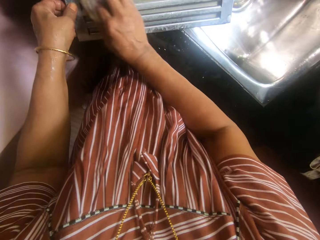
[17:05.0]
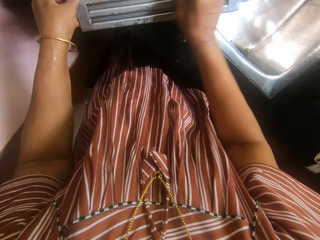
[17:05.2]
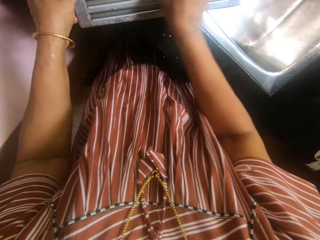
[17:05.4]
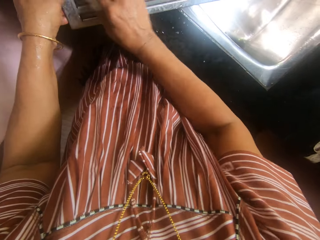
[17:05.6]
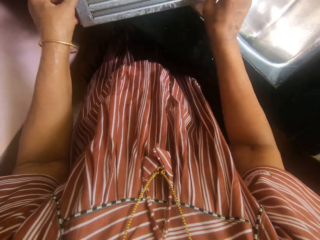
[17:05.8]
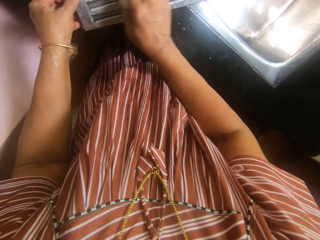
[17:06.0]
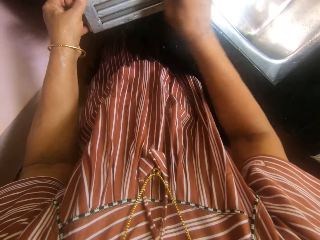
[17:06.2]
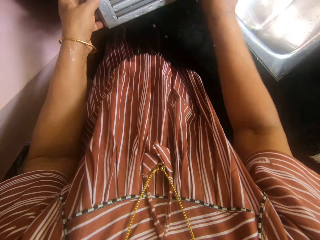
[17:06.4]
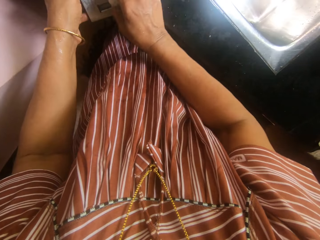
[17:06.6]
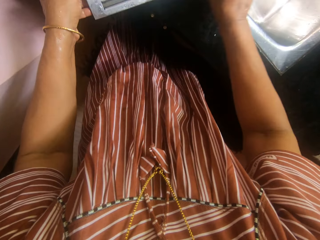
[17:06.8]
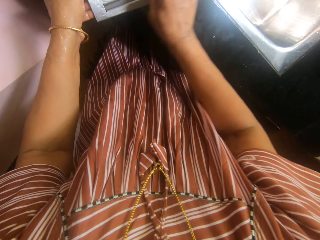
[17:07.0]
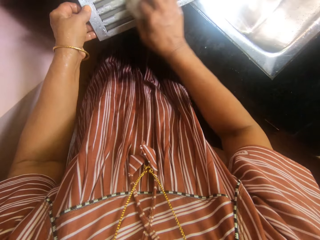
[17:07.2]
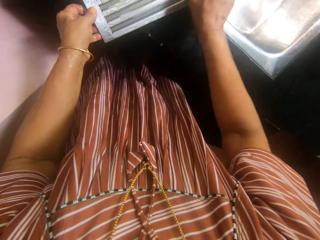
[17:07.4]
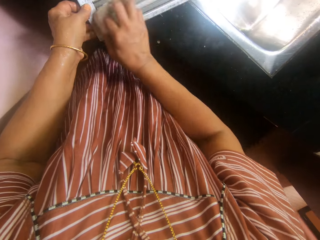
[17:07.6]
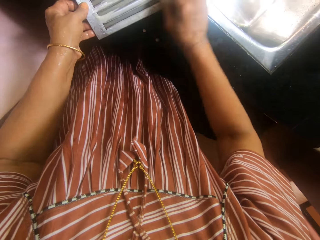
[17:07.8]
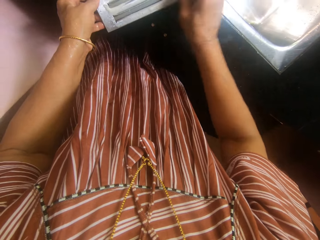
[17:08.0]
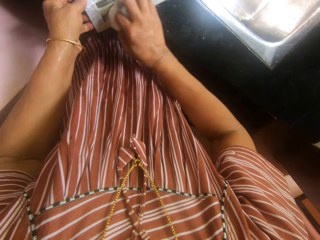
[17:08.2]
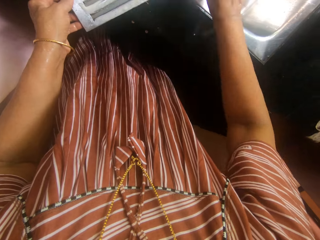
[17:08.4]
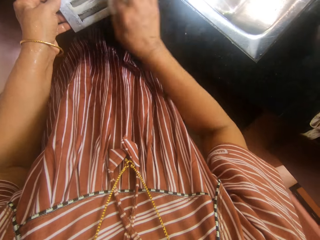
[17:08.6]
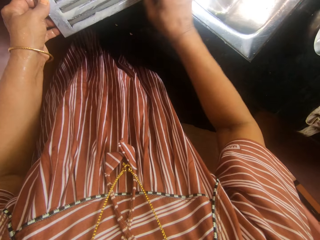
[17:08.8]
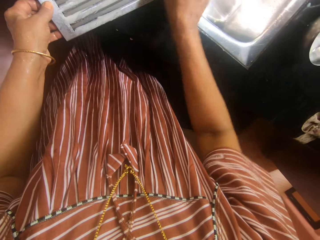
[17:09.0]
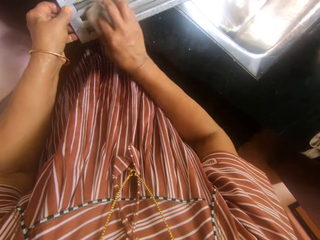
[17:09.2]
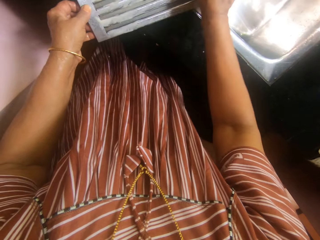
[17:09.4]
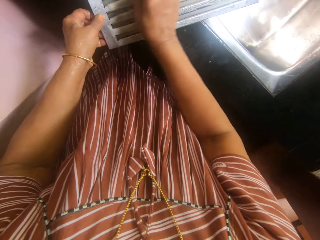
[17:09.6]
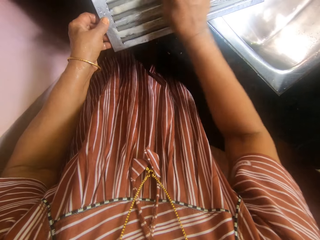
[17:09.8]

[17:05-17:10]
The camera wearer washes the serrated metal in the sink with the foam sponge in the right hand.

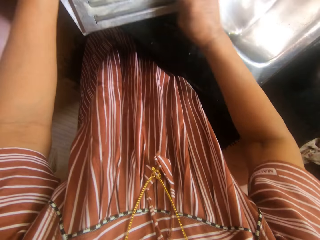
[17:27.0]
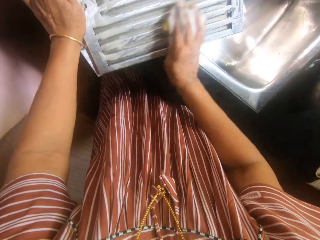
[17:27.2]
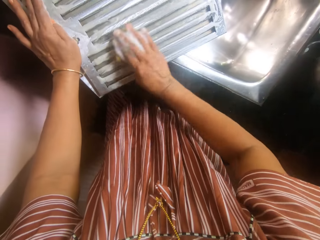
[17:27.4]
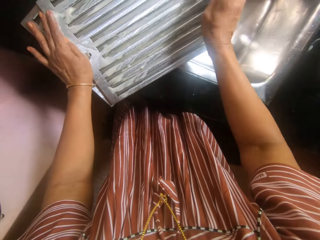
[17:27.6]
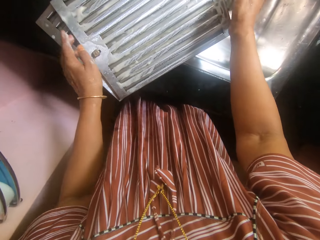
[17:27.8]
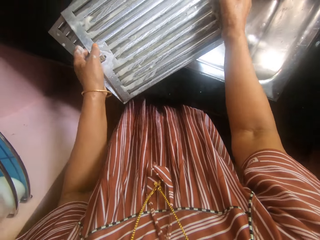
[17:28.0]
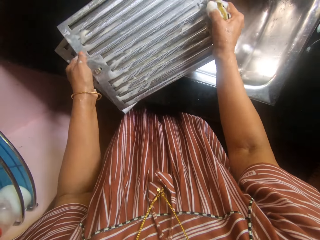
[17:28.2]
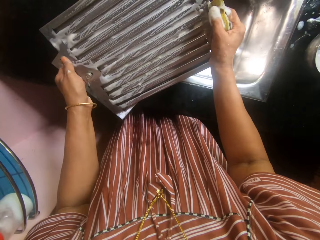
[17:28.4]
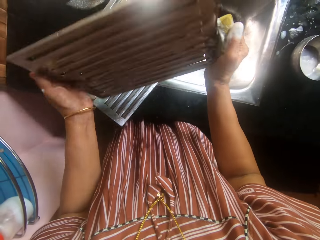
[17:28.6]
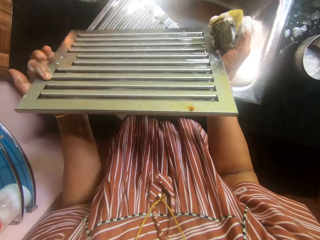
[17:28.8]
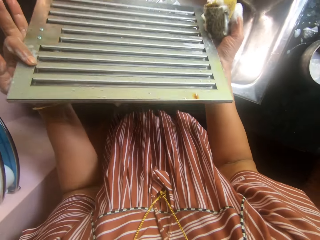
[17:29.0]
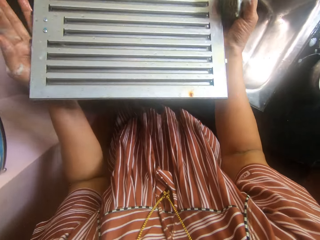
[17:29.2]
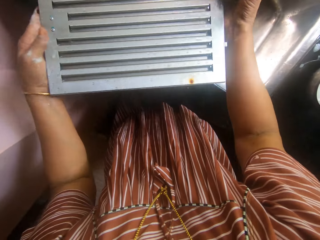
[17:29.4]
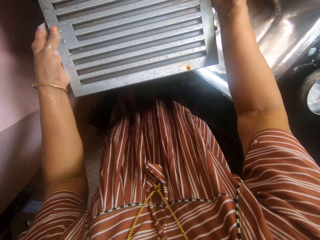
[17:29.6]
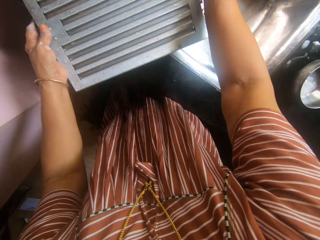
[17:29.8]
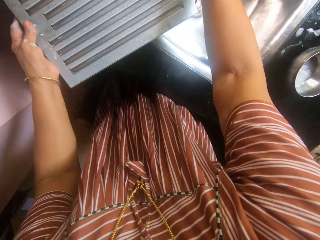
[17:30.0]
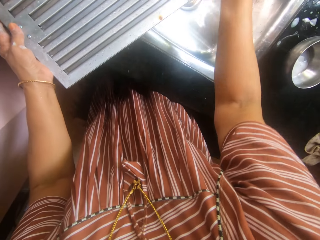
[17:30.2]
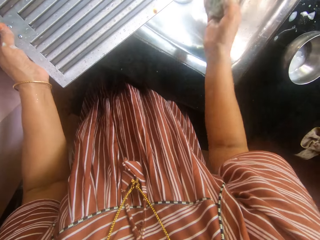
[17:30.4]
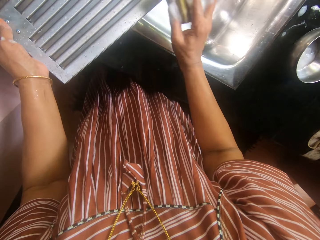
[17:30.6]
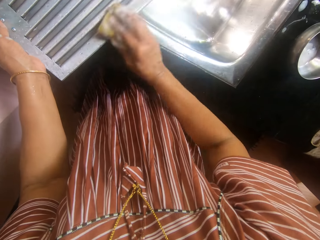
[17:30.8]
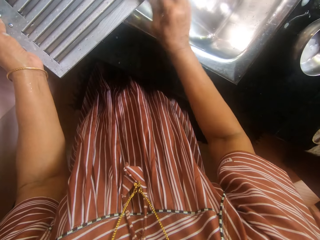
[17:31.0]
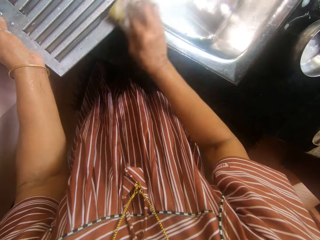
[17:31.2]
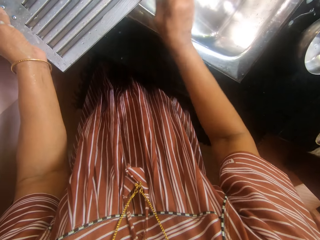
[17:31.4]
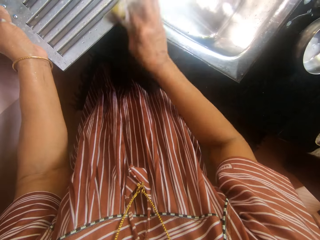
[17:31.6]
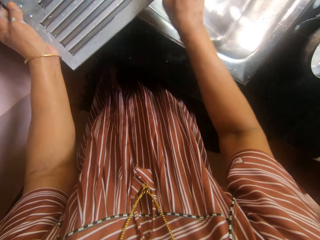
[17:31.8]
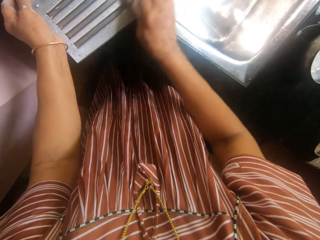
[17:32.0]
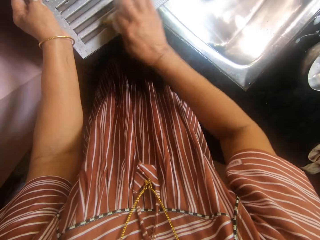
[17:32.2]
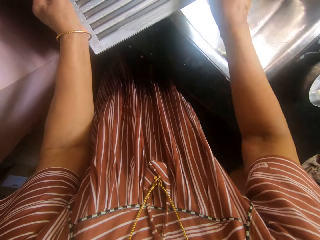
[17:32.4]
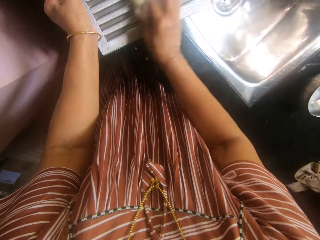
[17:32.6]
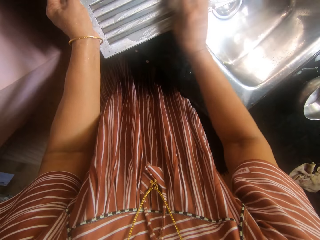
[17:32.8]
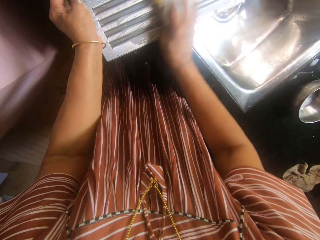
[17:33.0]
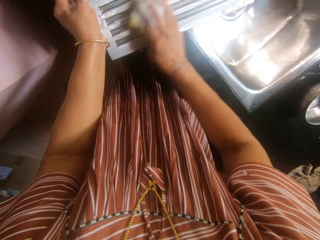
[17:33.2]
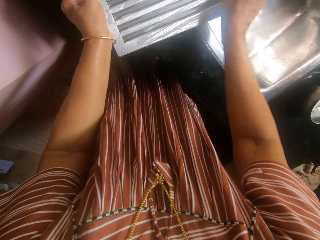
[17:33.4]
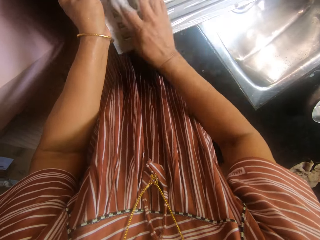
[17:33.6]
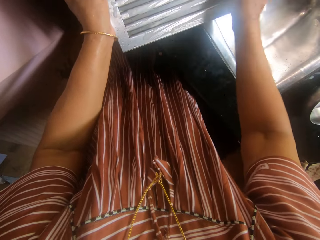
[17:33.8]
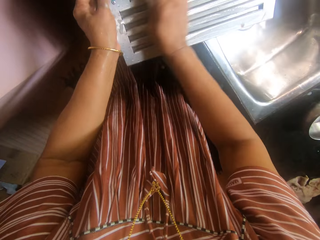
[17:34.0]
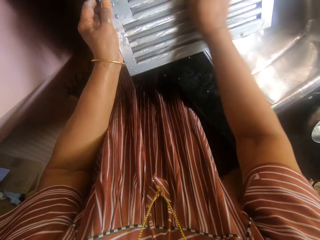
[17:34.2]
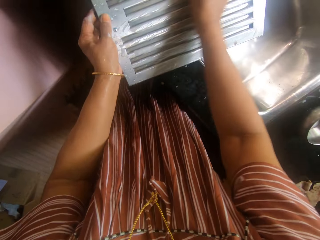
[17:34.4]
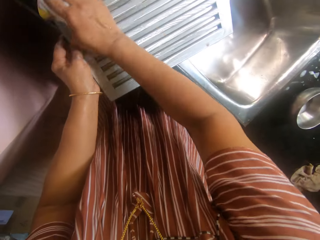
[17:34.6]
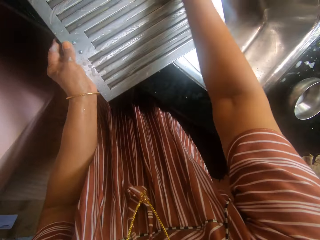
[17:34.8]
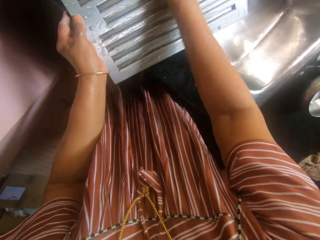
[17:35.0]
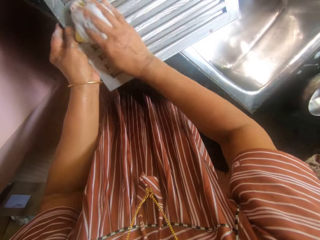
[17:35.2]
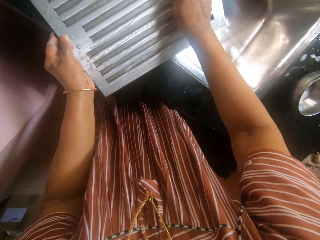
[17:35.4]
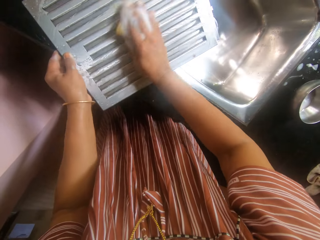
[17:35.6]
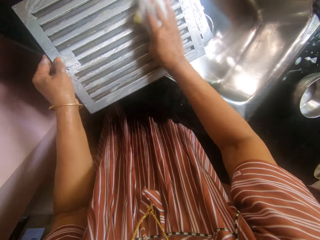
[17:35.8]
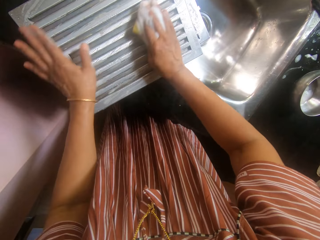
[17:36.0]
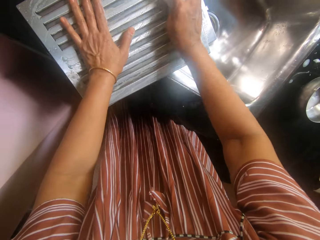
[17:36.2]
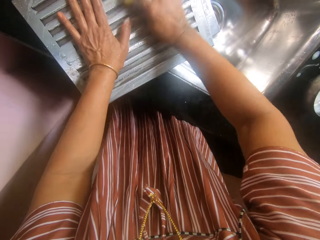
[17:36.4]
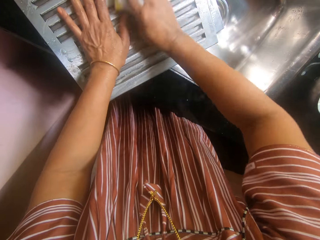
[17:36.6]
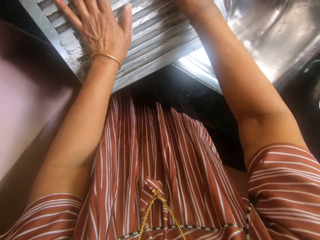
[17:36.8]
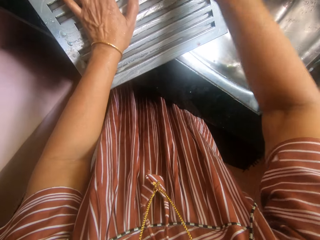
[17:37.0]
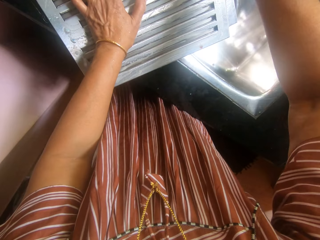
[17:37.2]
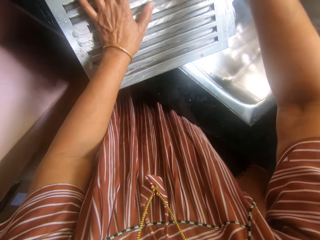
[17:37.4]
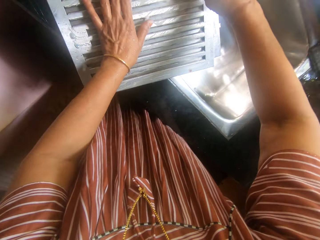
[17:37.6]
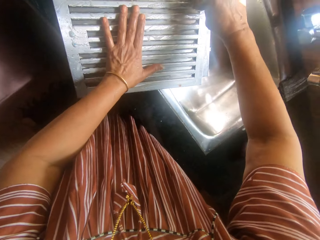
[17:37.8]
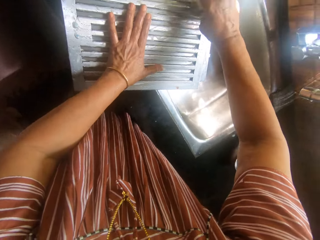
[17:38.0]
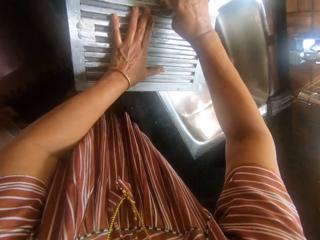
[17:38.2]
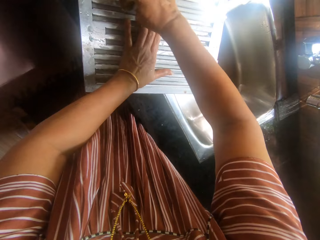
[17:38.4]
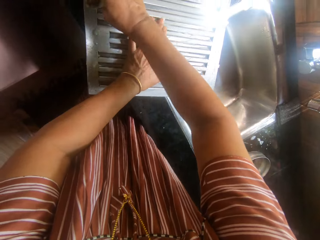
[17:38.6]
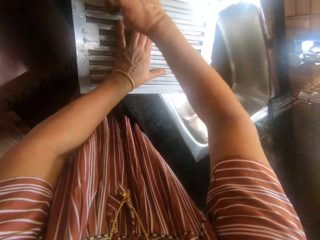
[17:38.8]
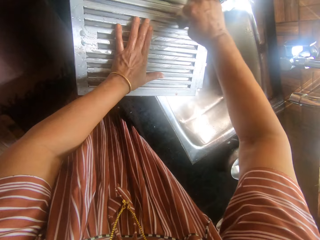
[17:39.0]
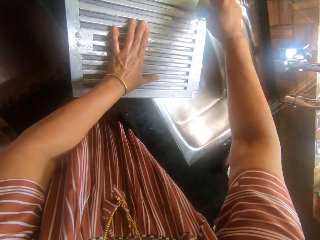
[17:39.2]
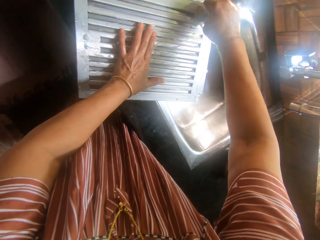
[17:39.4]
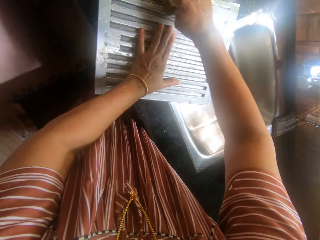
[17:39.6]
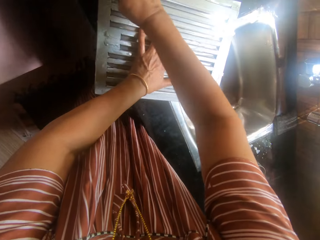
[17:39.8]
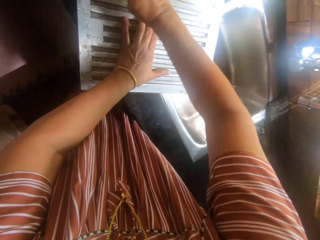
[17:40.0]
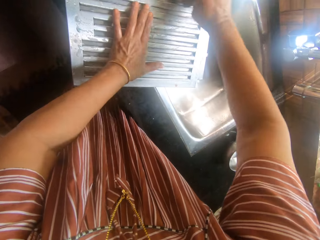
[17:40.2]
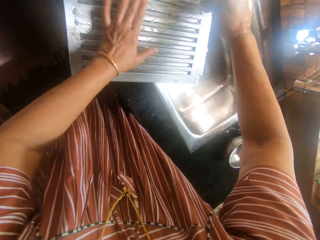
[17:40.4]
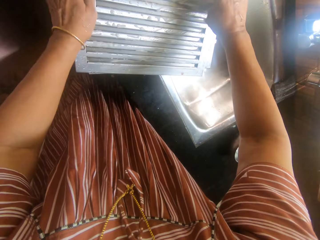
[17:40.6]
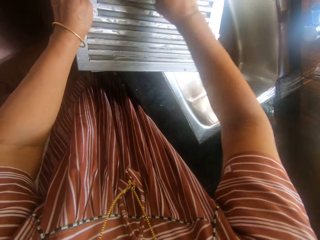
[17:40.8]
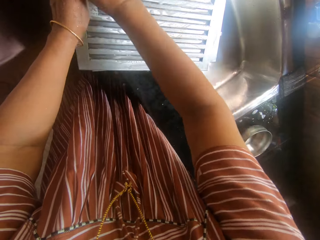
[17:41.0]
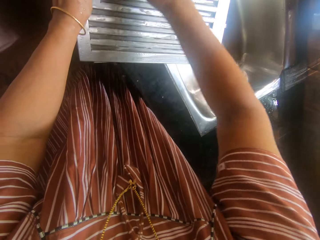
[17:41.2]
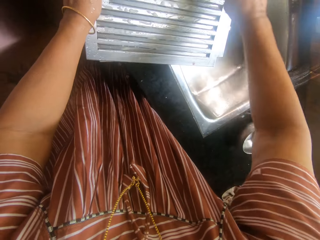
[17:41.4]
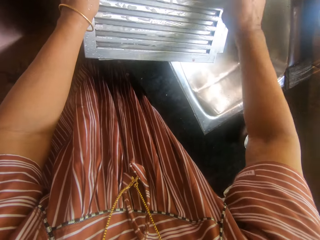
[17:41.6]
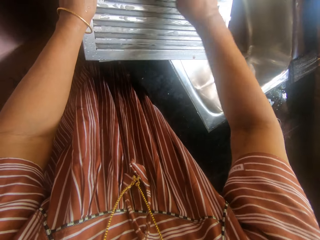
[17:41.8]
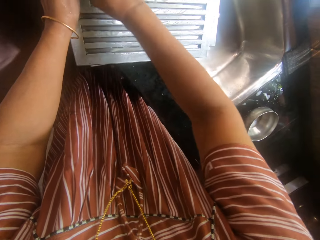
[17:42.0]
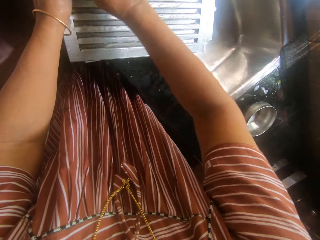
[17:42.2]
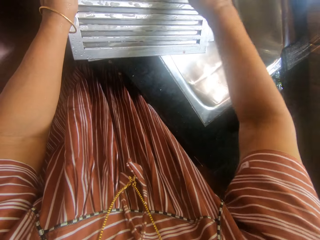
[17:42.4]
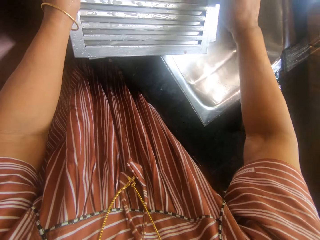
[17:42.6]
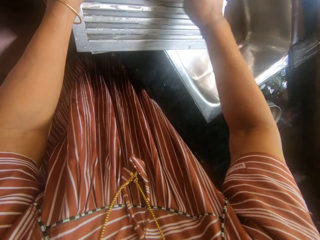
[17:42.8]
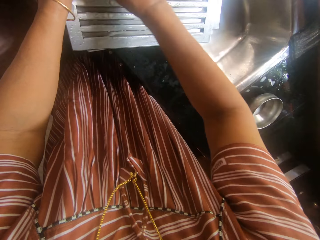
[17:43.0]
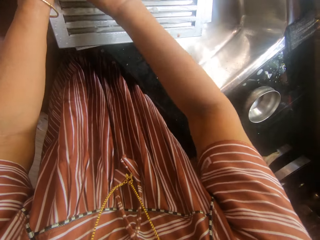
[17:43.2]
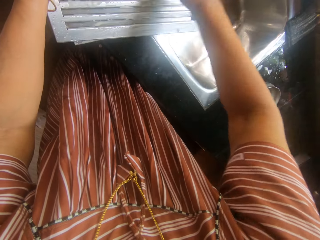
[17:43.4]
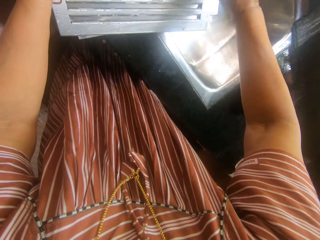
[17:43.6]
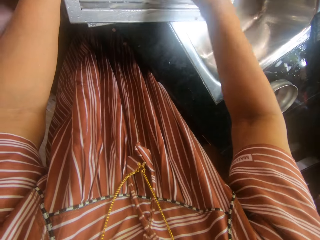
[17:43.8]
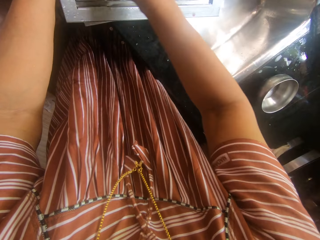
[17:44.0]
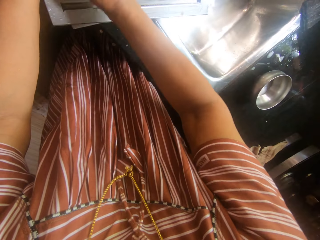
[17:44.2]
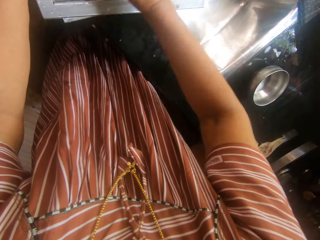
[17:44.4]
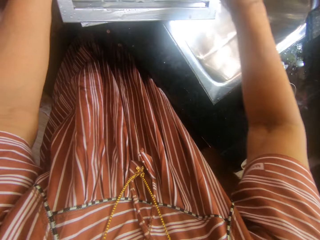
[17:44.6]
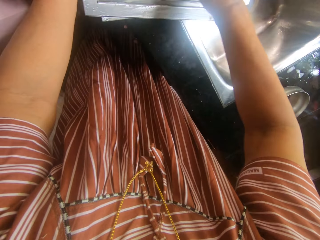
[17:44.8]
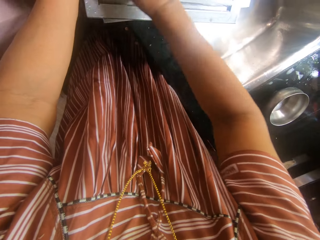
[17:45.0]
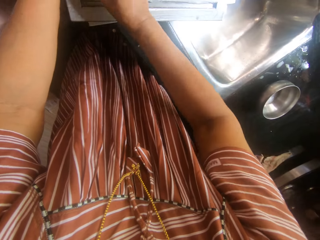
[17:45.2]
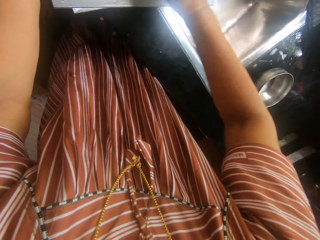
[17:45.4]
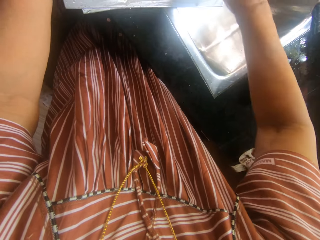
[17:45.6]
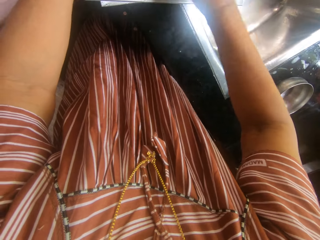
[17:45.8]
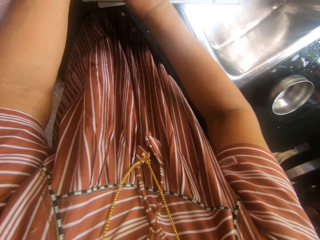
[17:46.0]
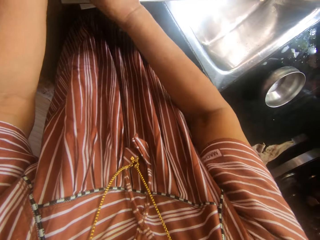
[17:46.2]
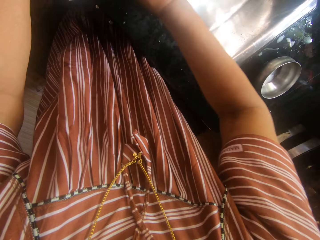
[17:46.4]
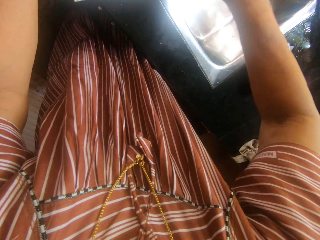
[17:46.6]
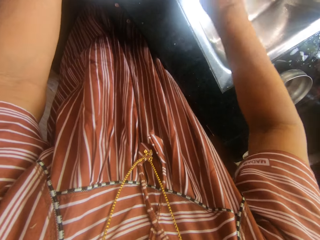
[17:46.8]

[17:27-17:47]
The camera wearer lifts the hood filter from the other hood filter. They turn the hood filter. They clean the hood filter.
